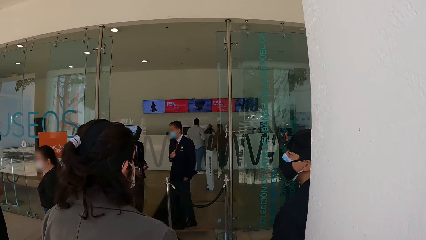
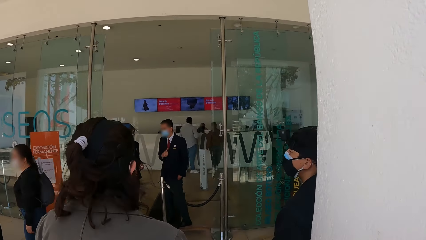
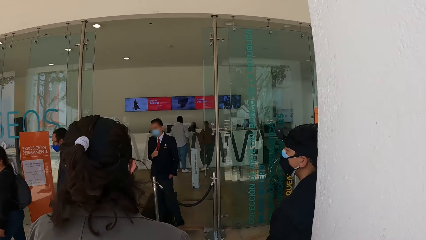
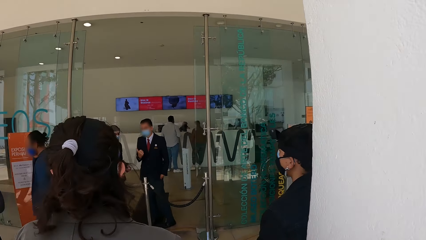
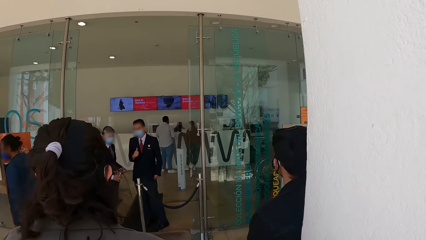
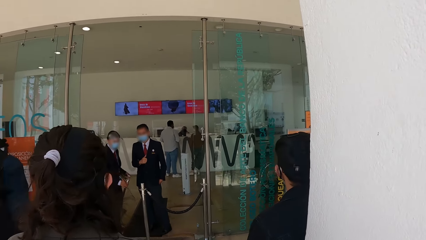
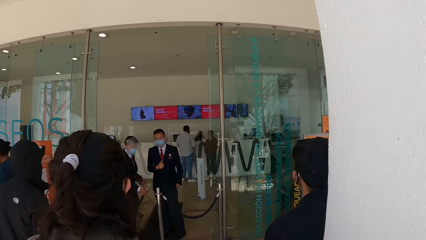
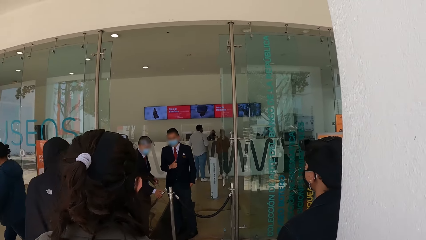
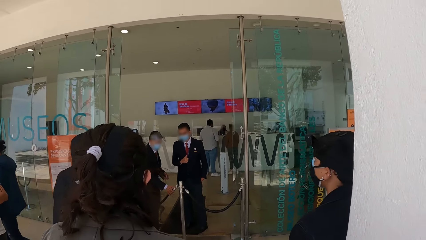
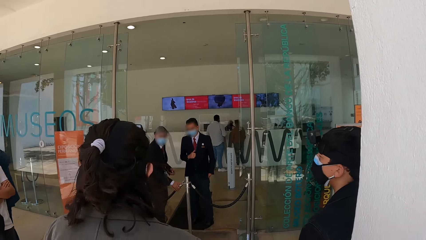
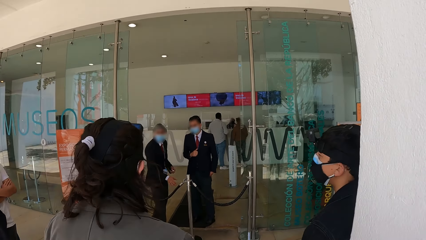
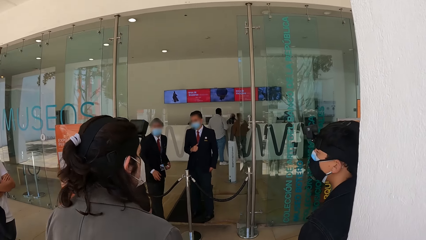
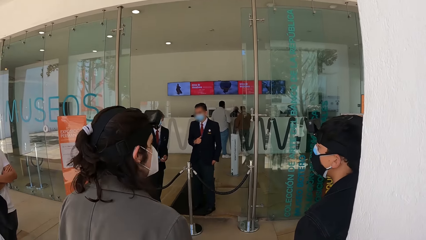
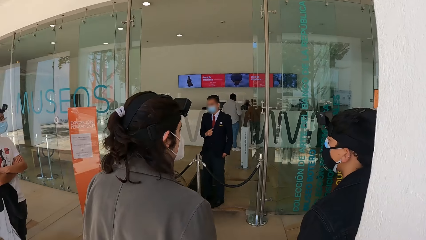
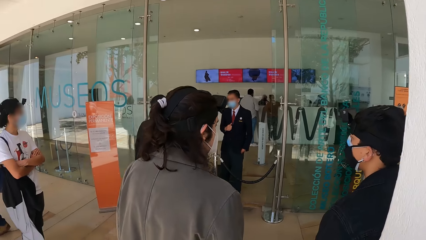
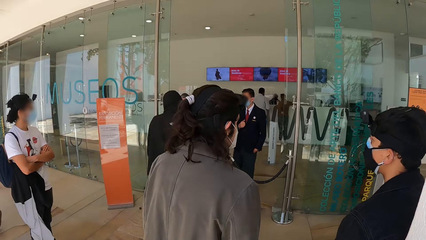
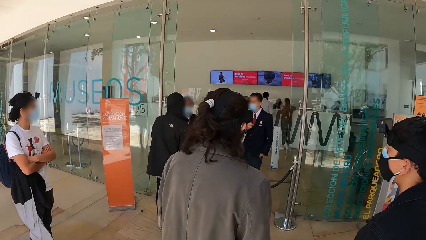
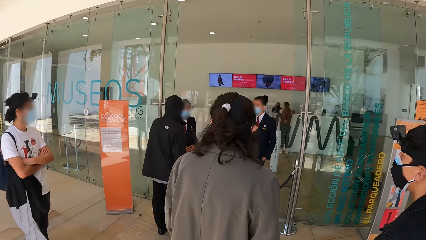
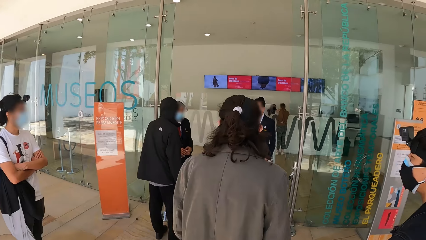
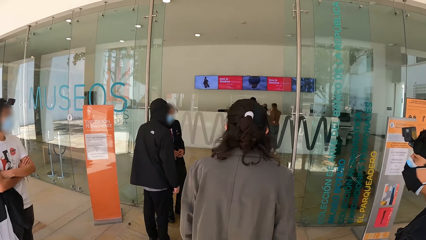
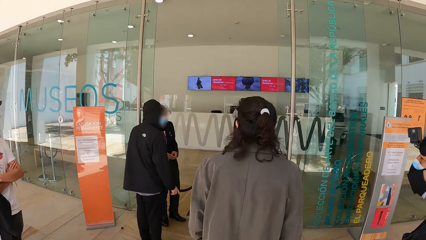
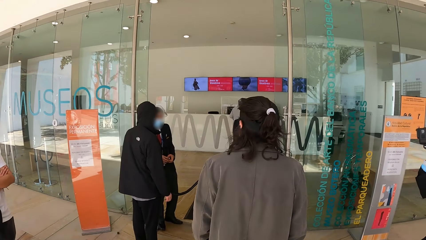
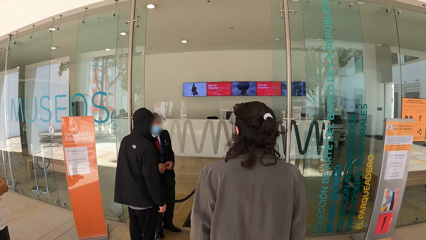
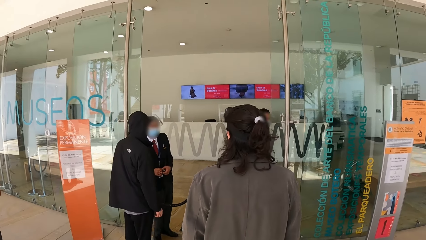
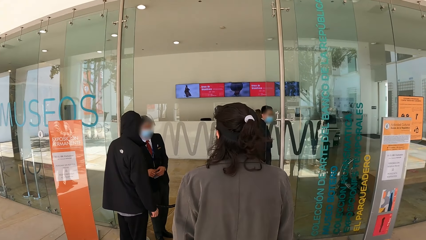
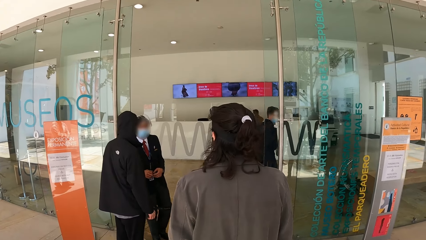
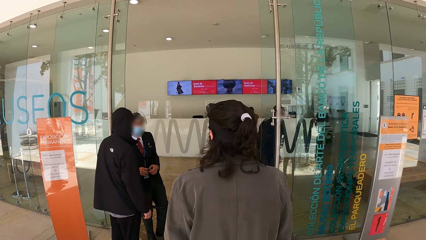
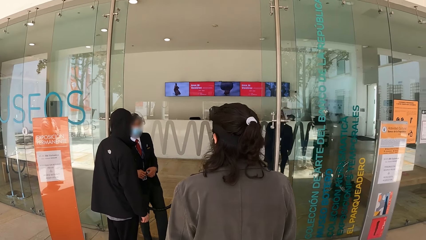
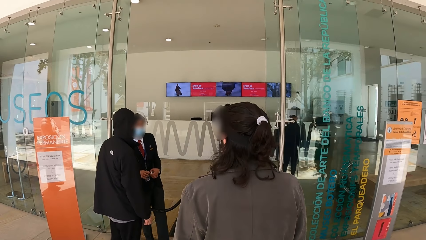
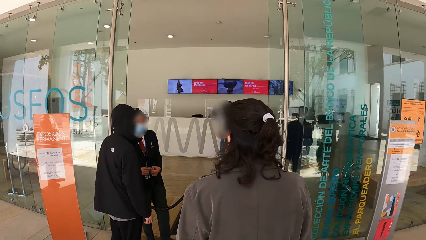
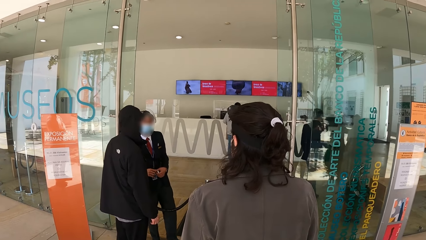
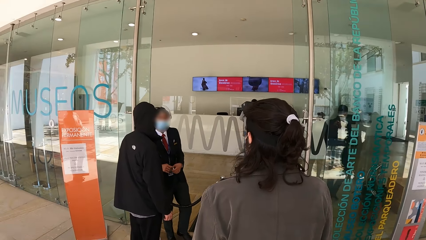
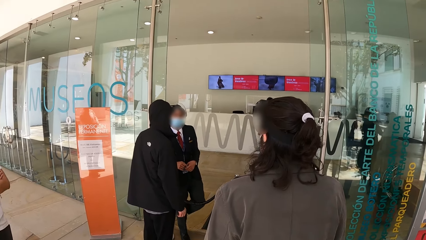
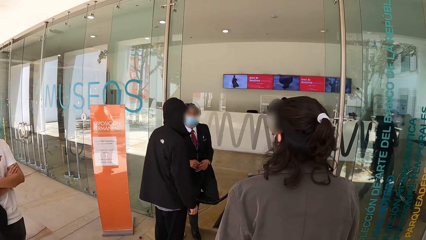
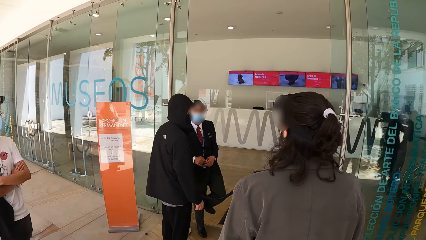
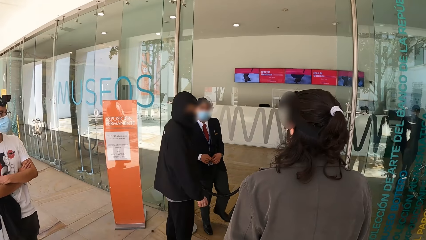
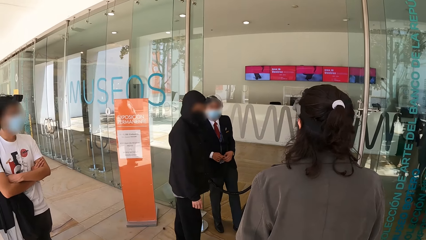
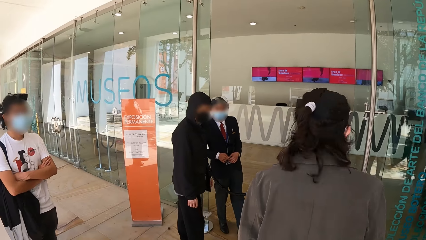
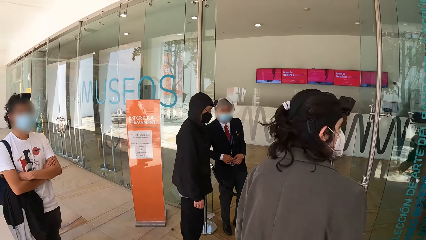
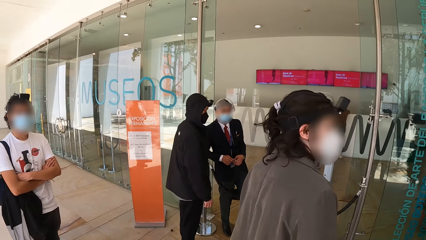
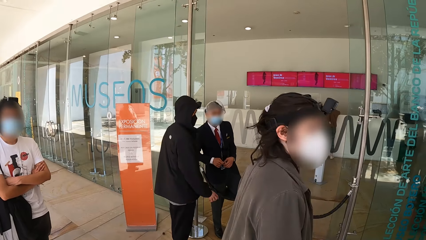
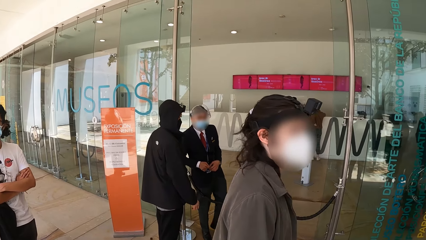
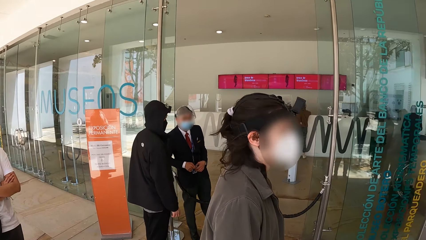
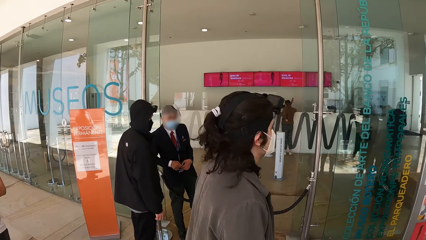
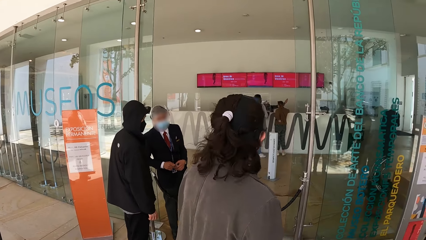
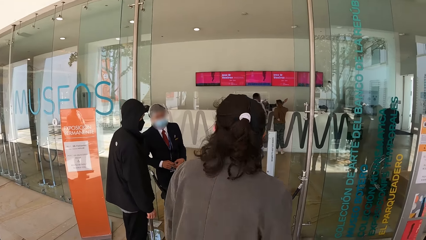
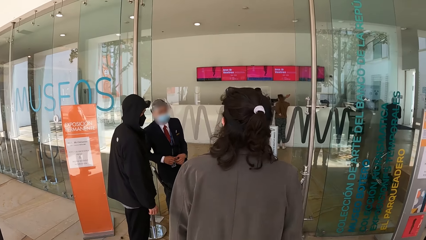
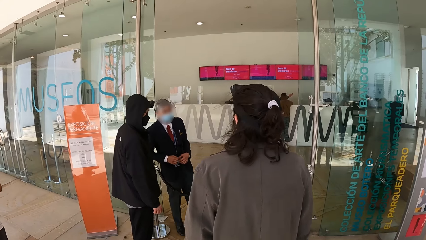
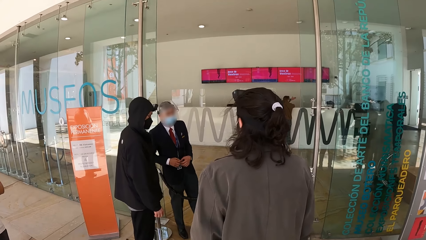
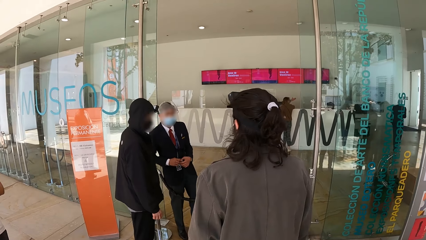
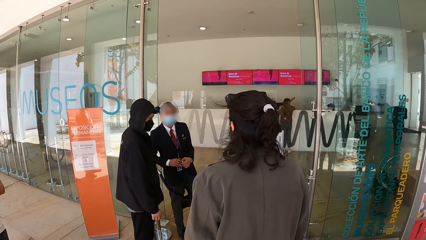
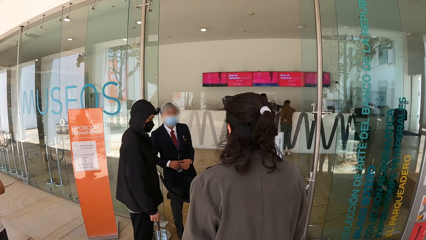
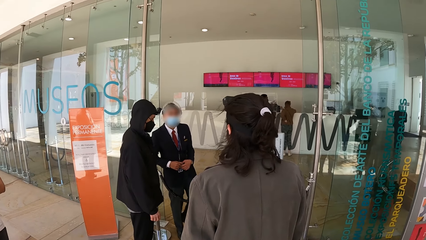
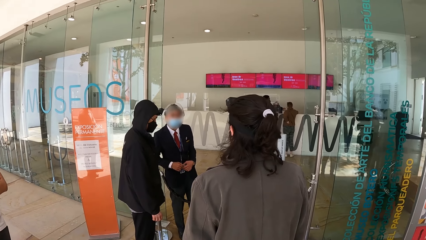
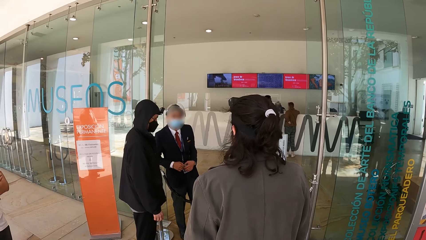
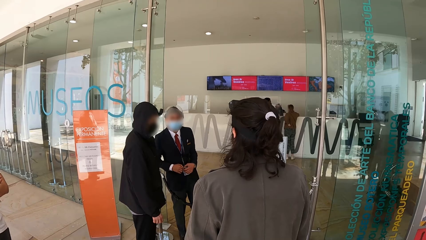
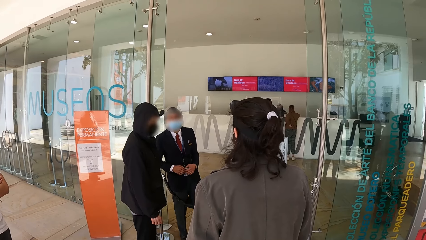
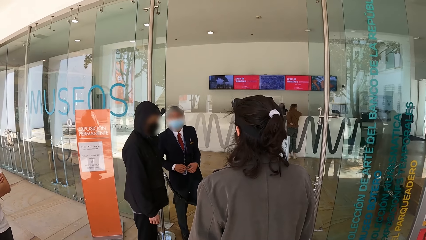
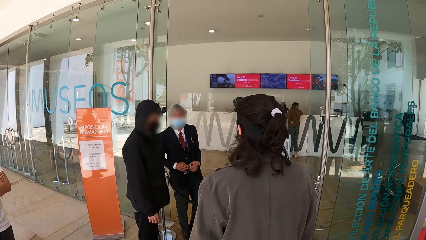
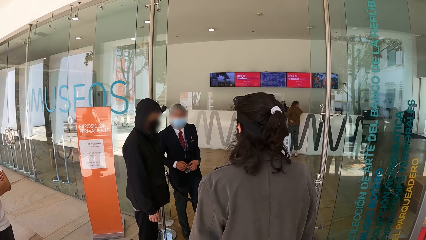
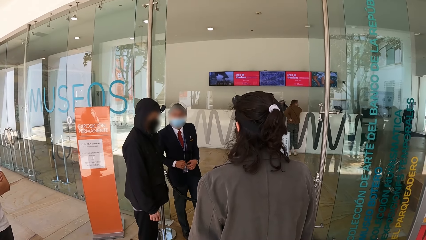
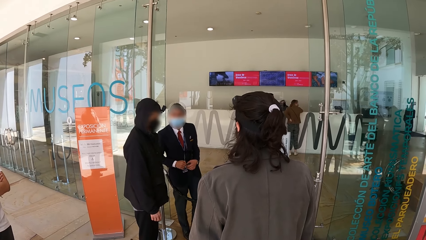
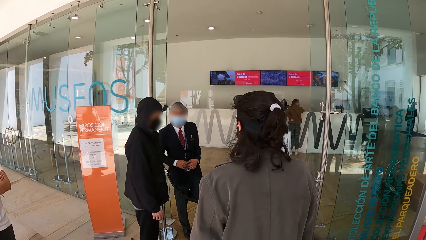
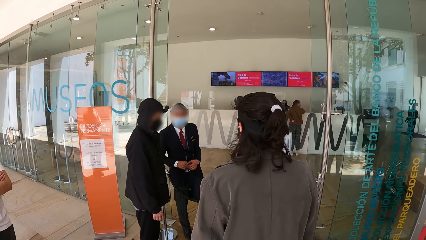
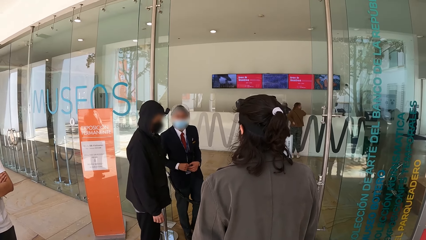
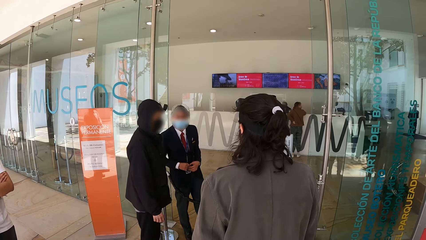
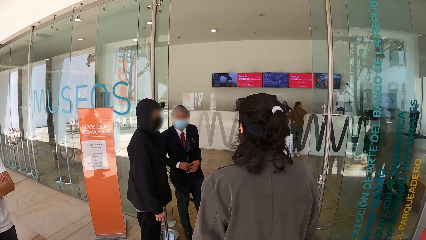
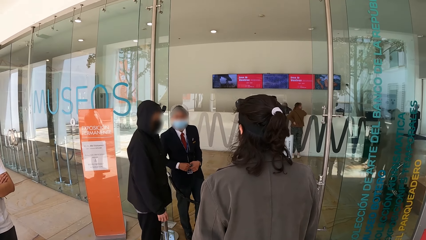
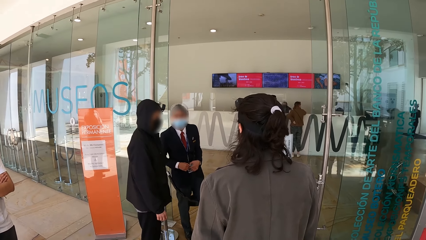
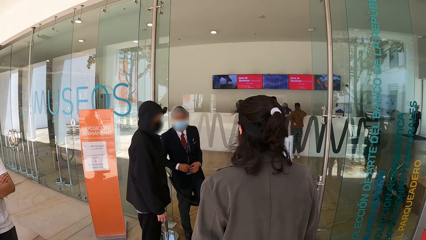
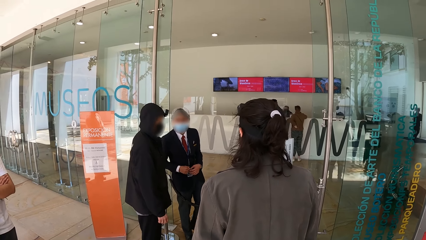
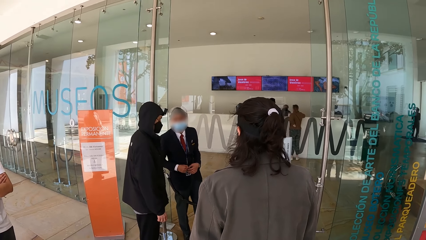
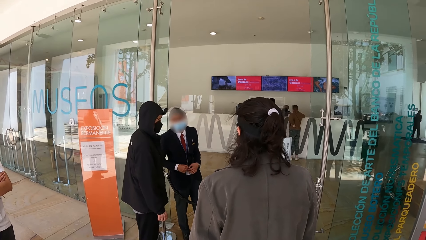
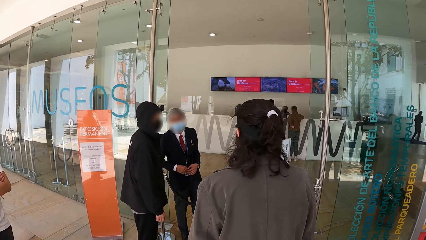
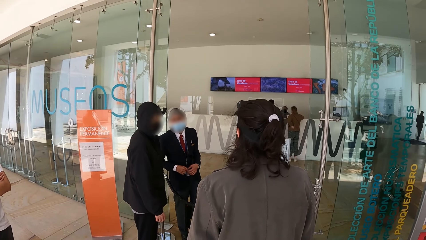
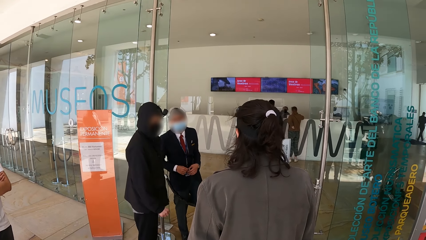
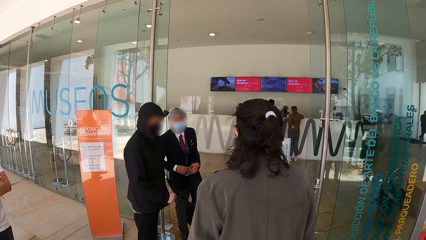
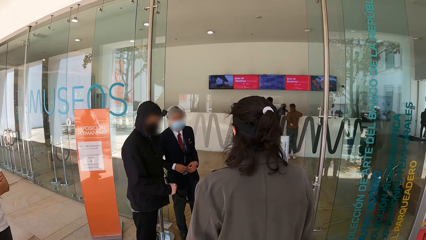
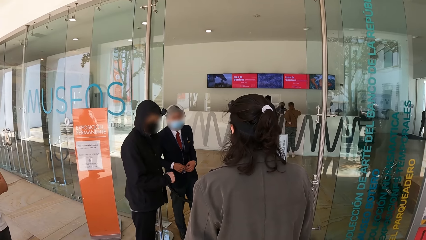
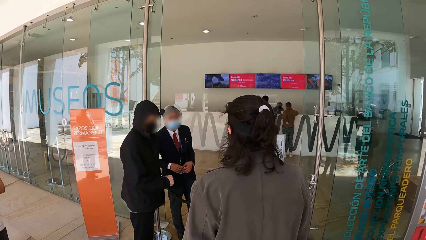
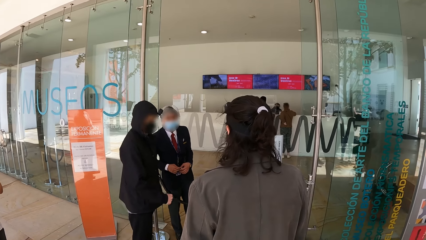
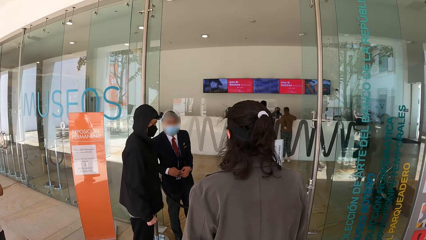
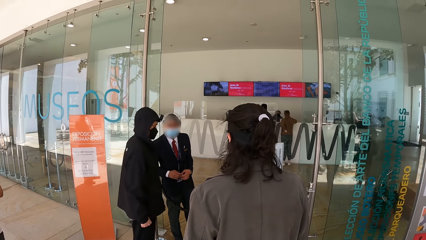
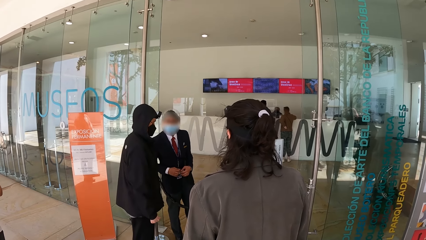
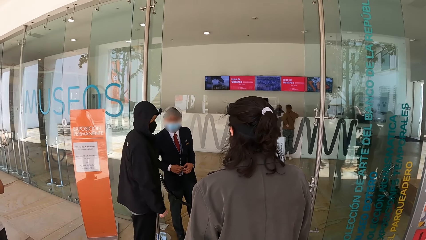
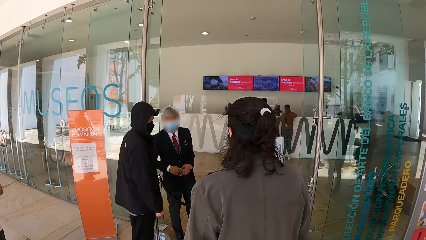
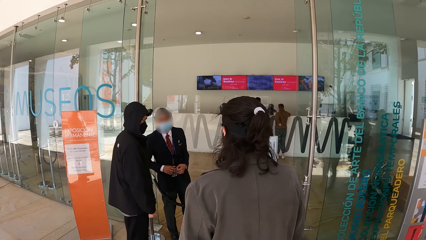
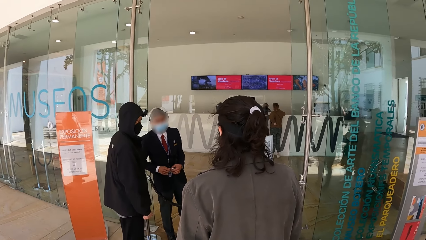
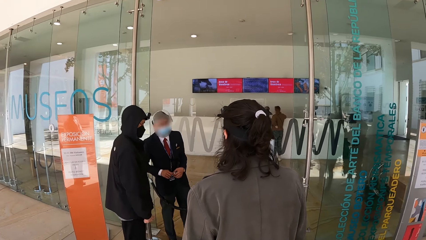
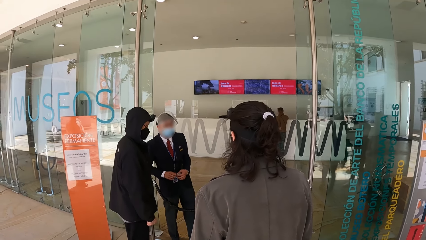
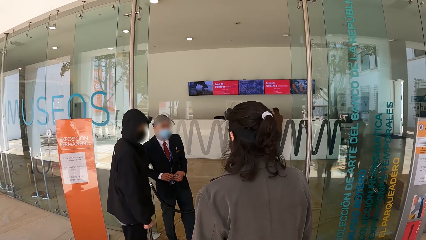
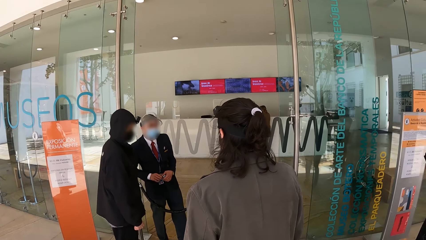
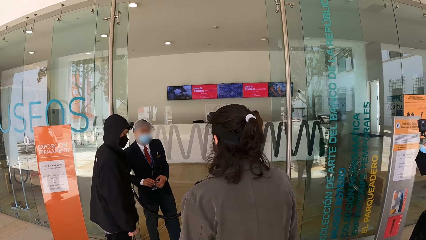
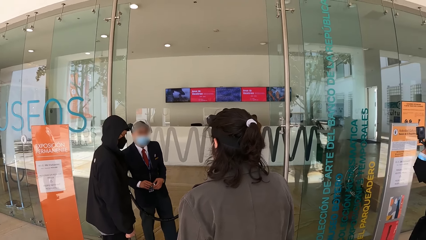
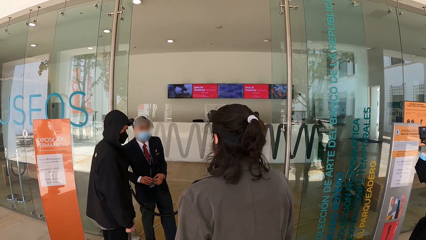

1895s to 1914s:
A man hangs the rope on the stanchion with his right hand. Another man converses with the first man. The first man swings his left leg. A man talks to another man.
